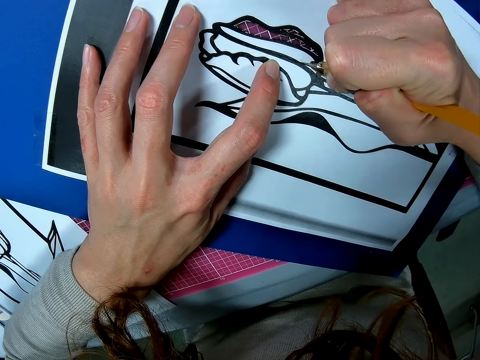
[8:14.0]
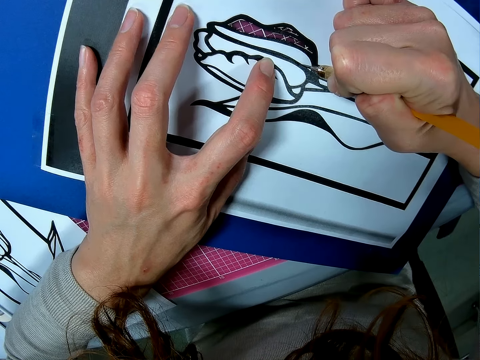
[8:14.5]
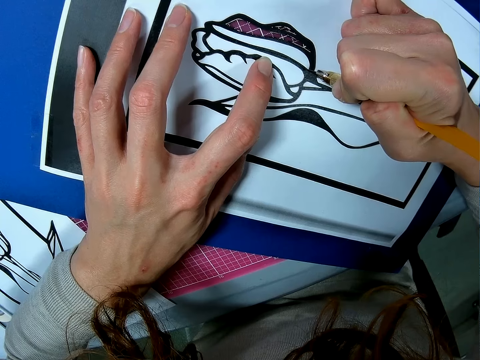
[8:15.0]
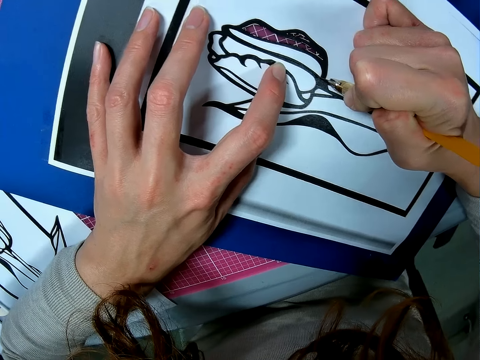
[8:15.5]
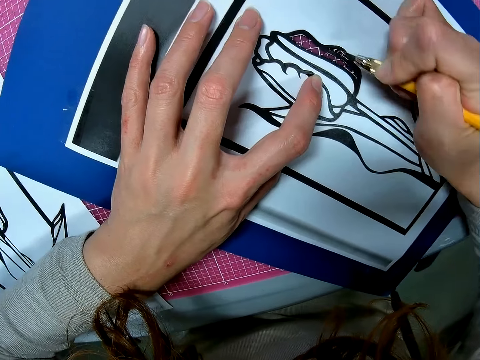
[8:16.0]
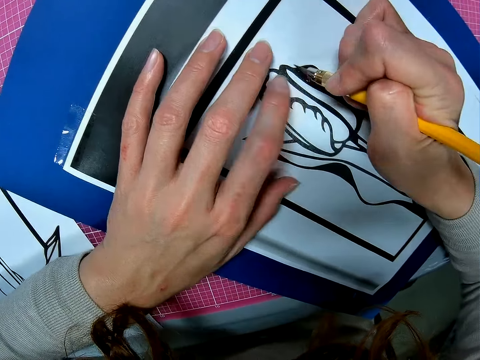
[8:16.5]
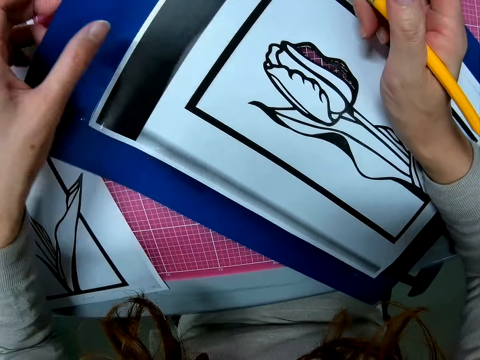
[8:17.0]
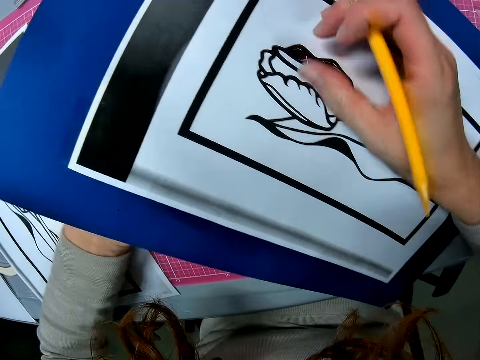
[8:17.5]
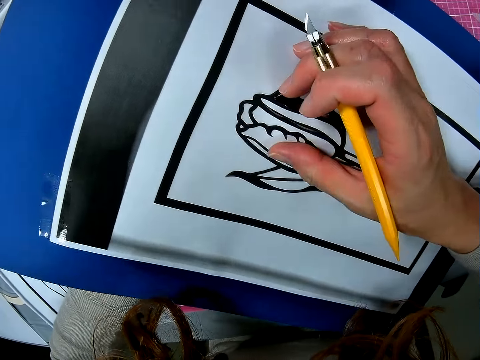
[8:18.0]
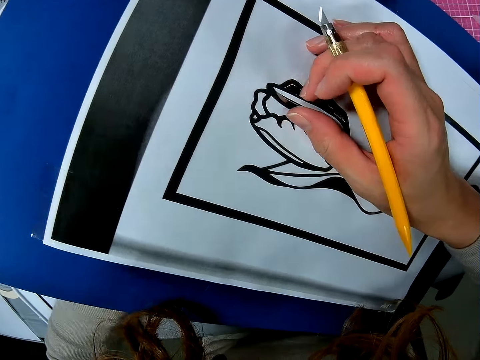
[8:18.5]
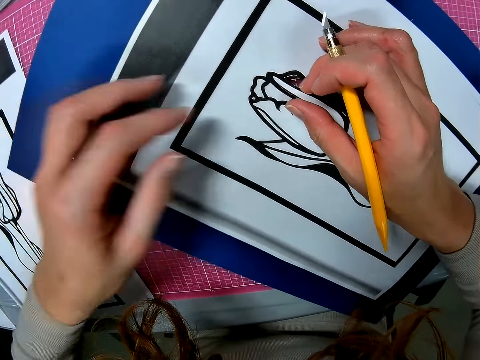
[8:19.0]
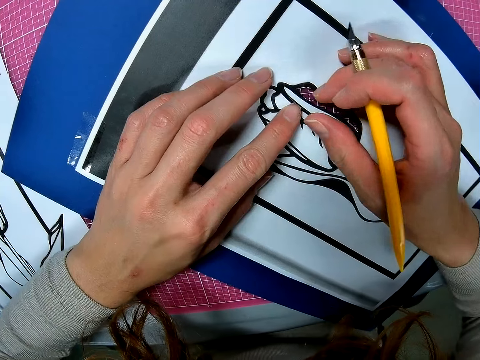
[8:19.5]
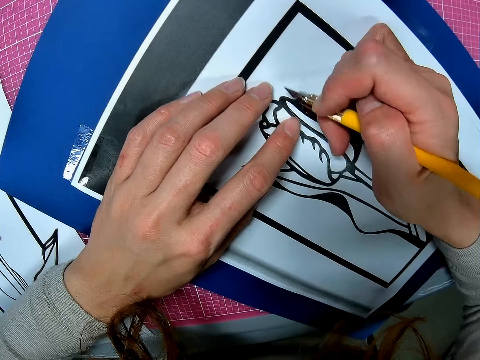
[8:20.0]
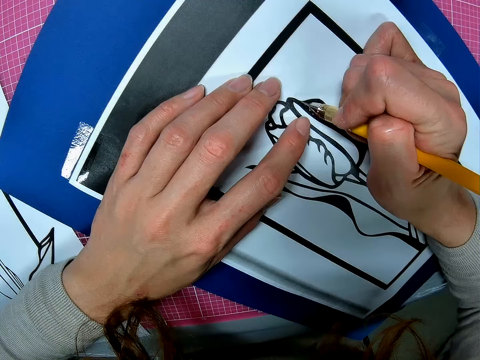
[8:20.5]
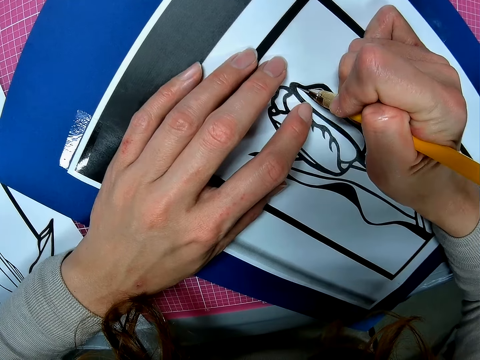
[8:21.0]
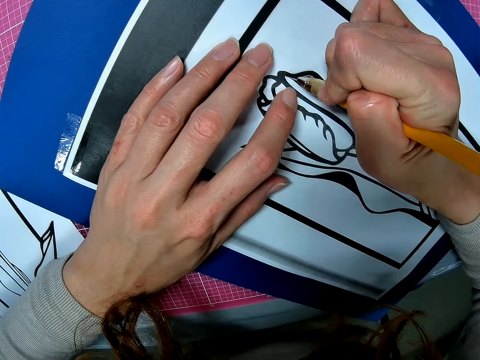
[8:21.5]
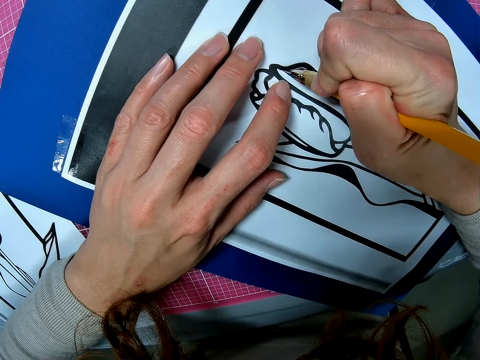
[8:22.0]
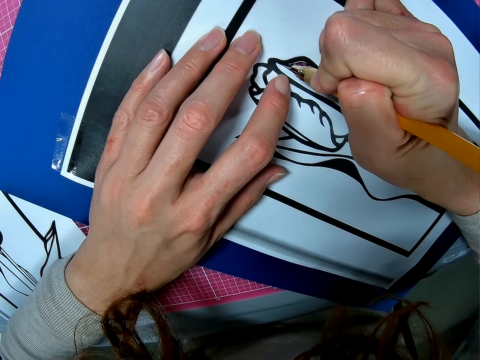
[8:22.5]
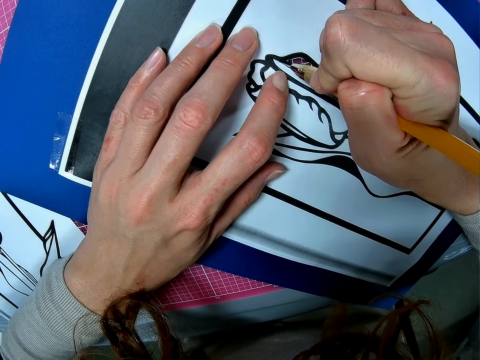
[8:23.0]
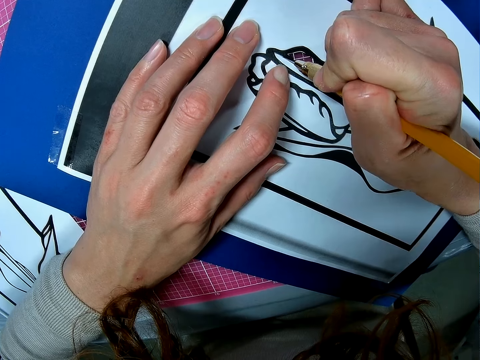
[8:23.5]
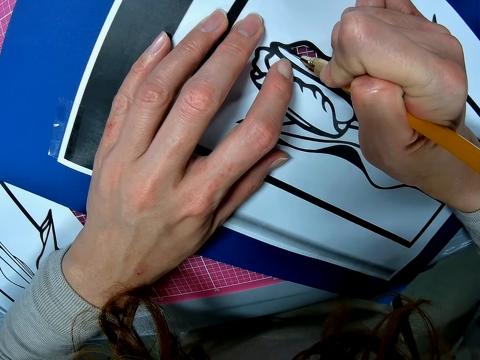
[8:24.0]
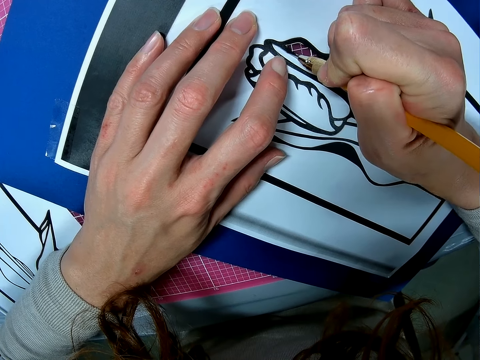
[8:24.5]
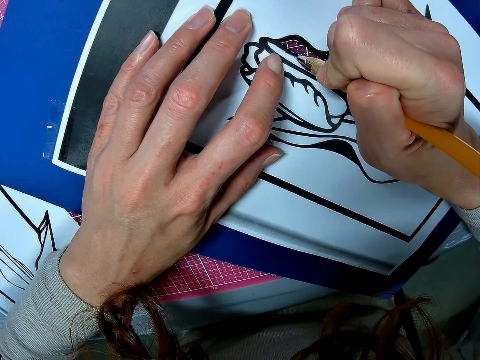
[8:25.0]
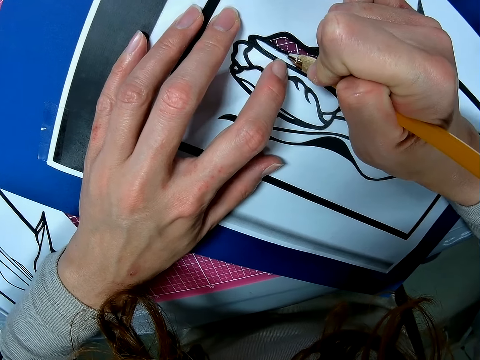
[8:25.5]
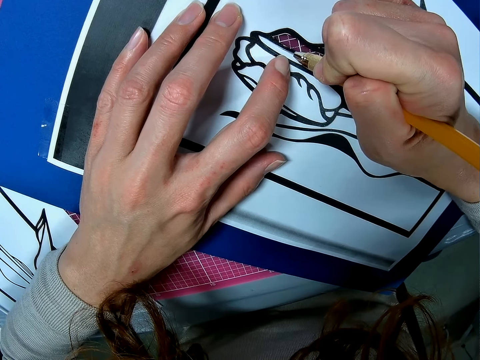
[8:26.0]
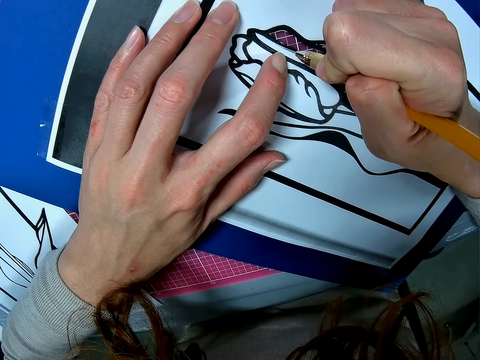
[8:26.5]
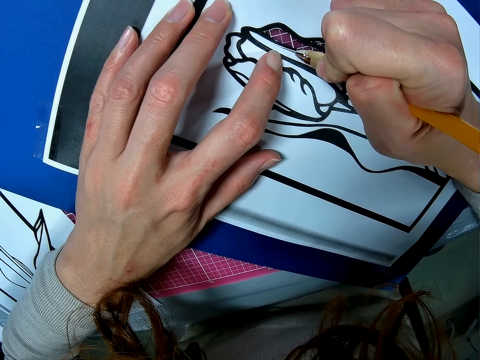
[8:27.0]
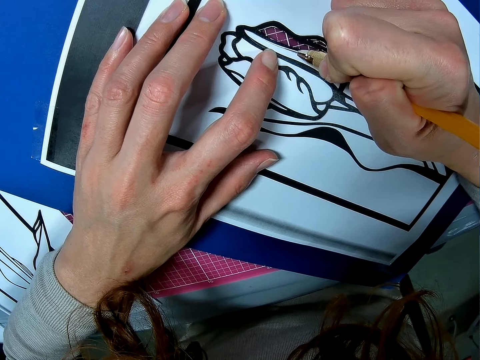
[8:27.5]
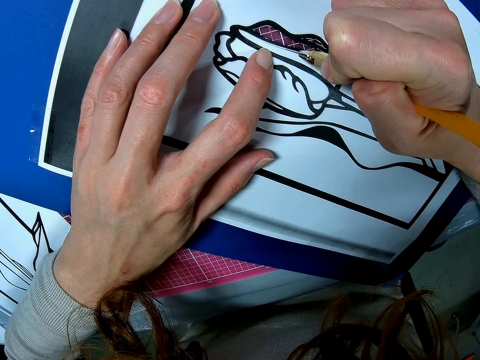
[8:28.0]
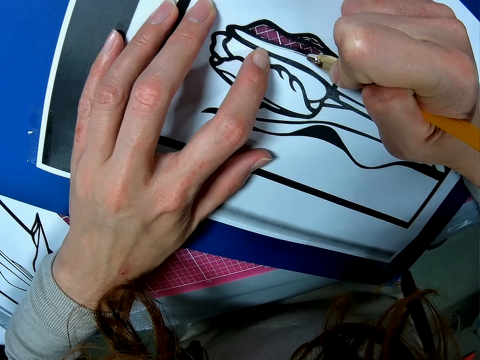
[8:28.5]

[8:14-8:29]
The camera wearer removes the piece of paper. They touch the back of the colored paper. They cut the drawing with the cut pen. They draw on the picture with the pencil.

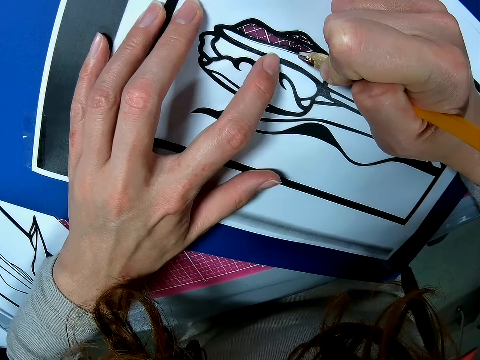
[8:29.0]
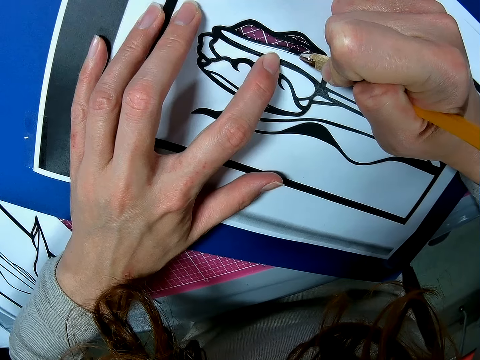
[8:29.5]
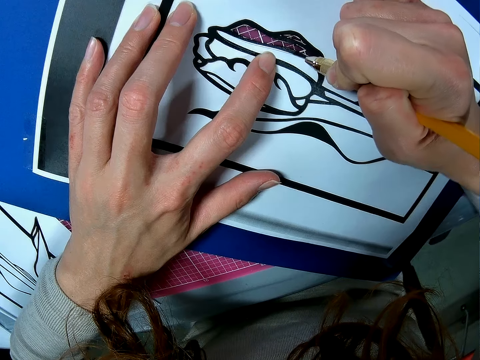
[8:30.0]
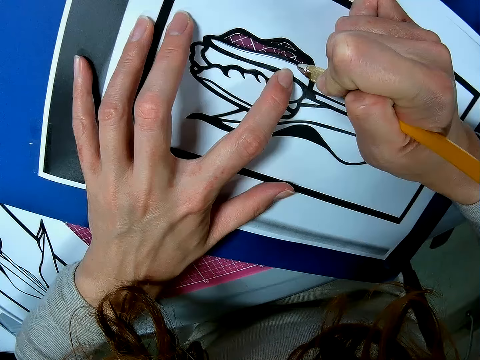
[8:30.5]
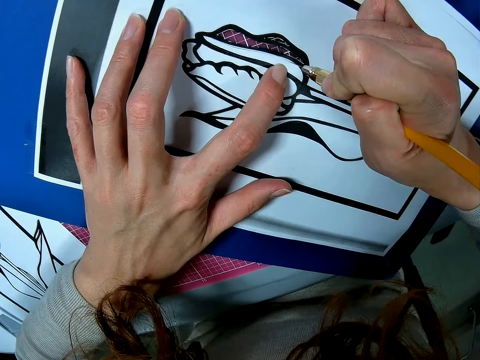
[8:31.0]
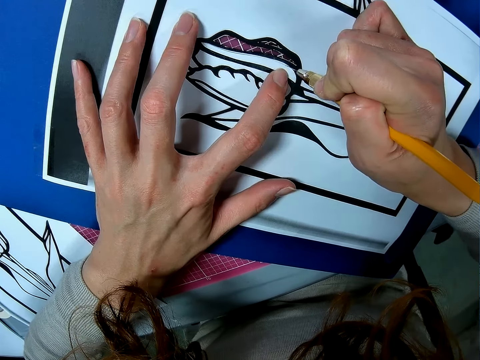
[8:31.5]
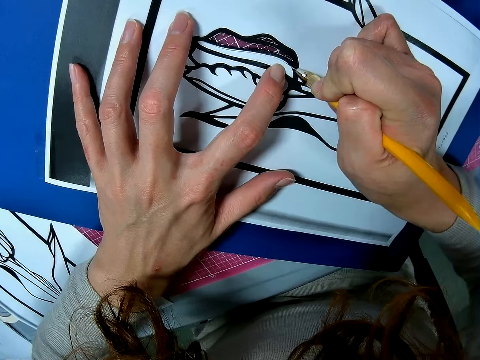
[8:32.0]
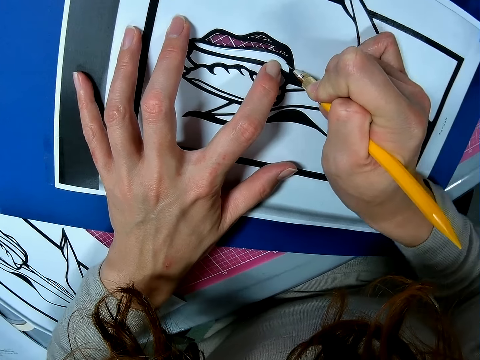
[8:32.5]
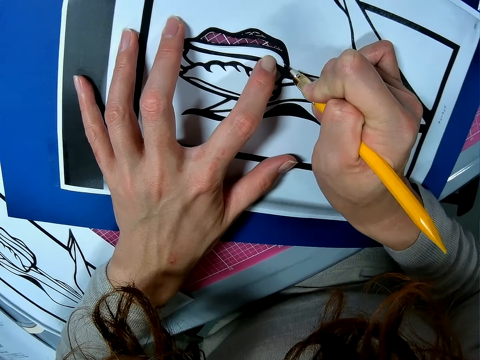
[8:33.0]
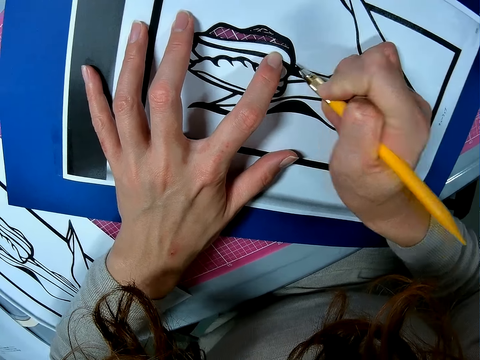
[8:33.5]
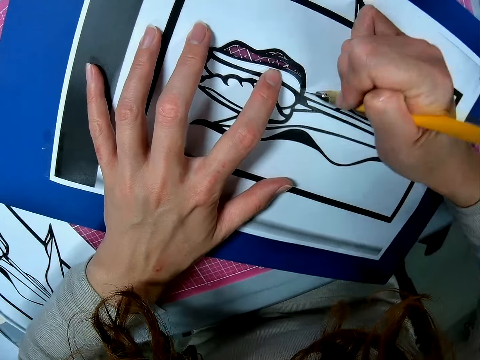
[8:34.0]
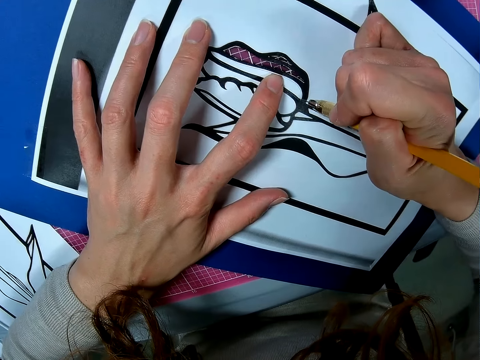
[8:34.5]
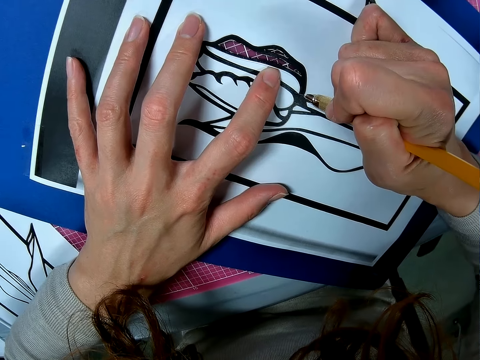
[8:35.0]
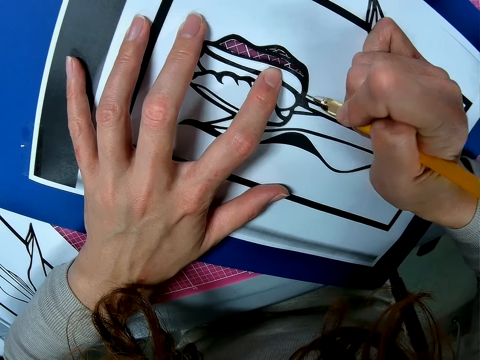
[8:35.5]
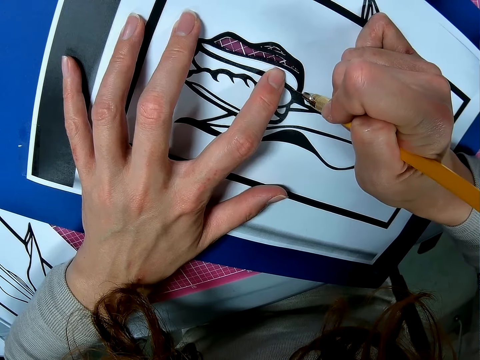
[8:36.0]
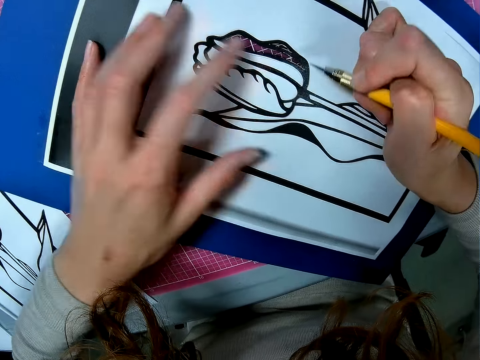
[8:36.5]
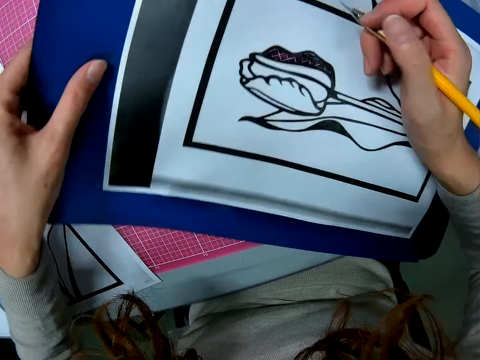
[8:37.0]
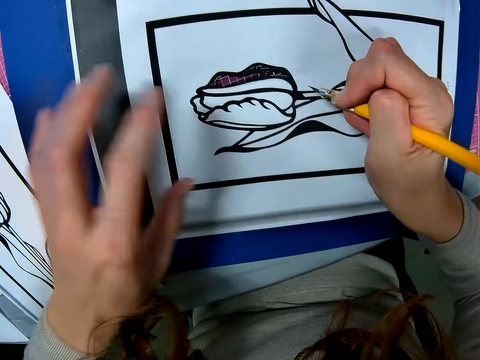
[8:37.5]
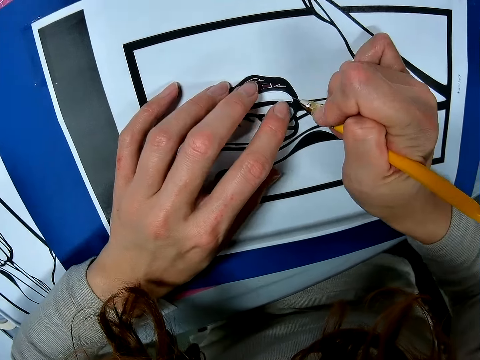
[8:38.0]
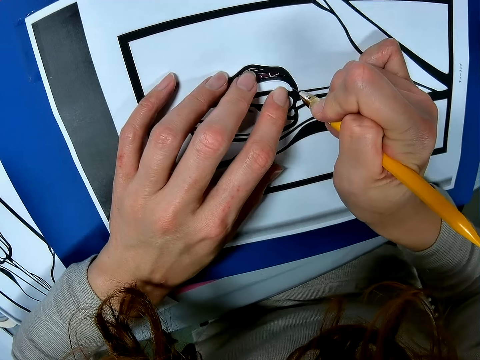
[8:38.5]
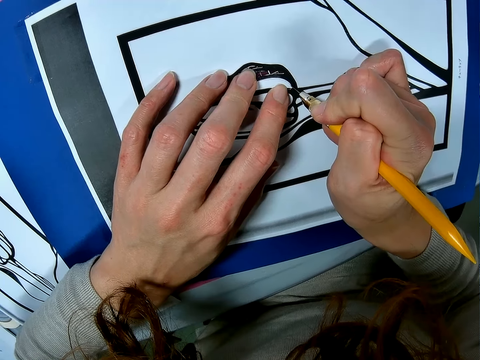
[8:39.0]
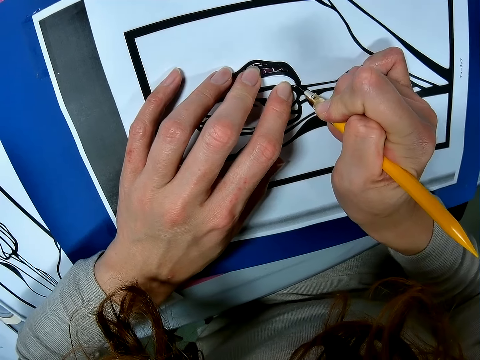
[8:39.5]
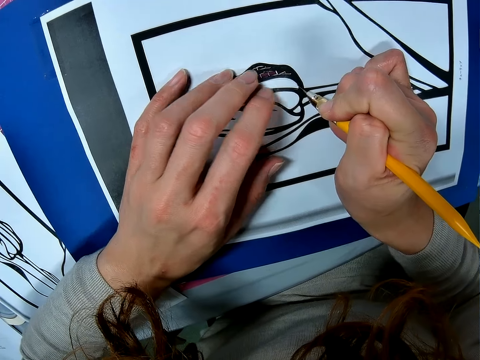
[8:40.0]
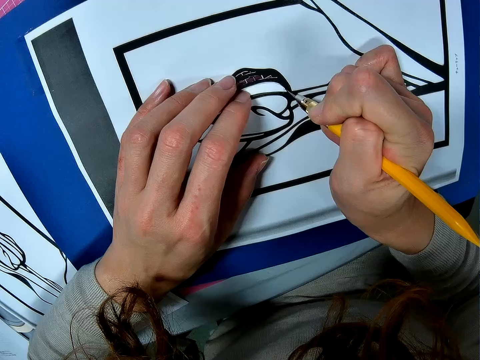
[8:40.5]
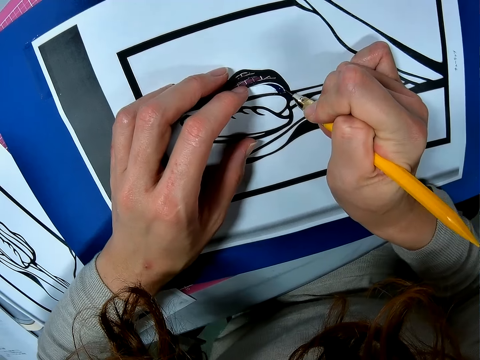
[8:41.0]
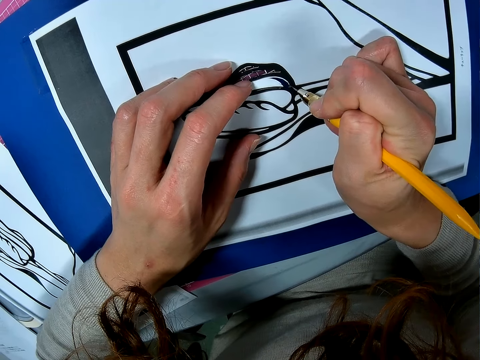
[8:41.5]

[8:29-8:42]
The camera wearer turns the book. They cut the drawing with the cut pen. They adjust the picture on the table.
